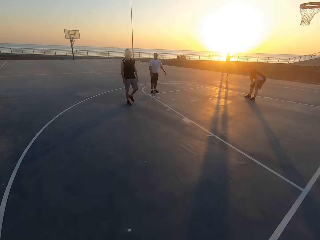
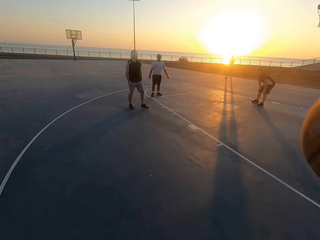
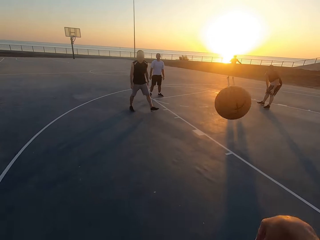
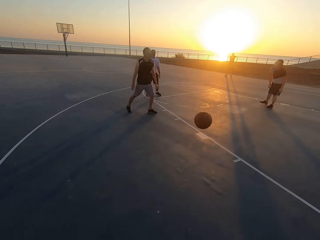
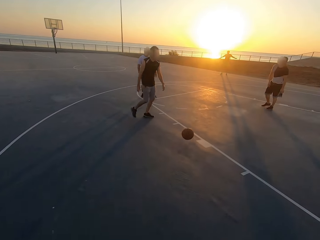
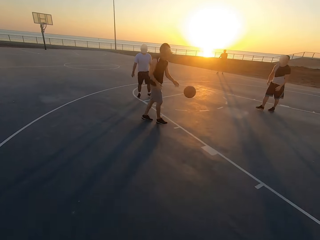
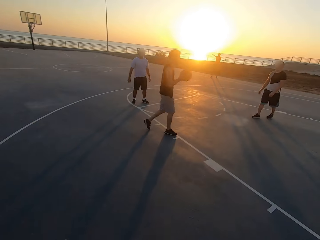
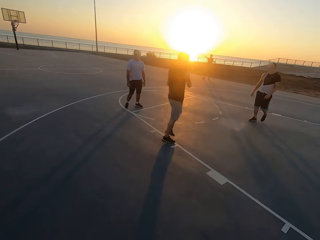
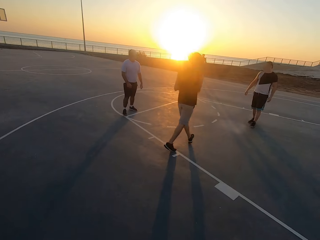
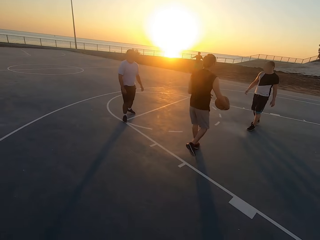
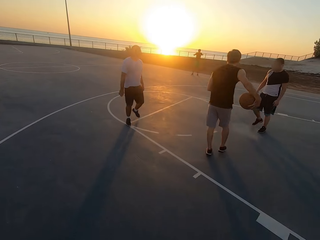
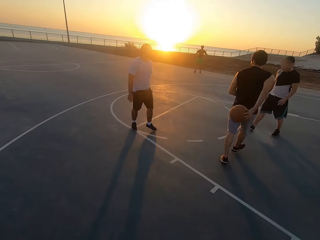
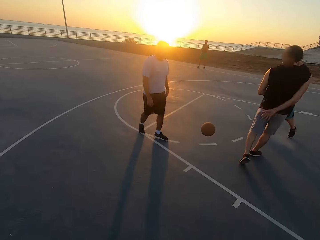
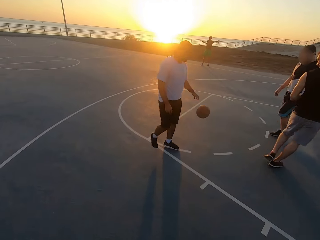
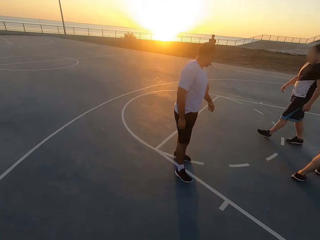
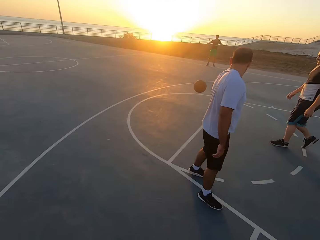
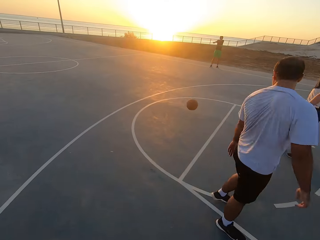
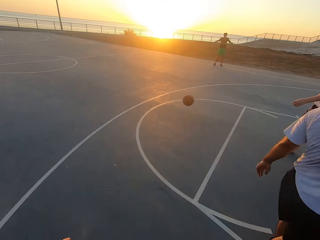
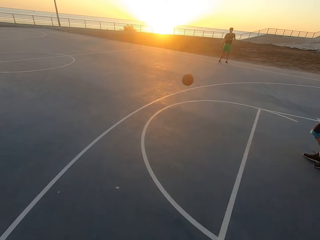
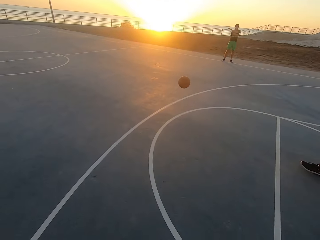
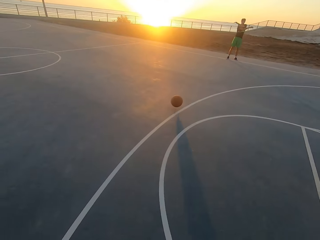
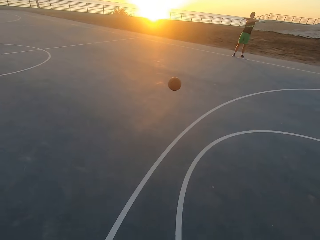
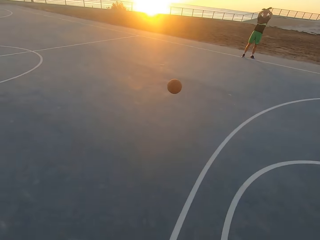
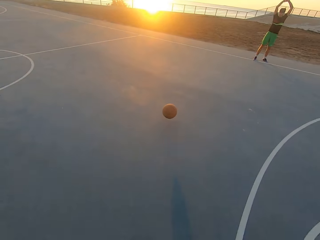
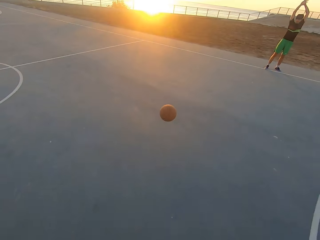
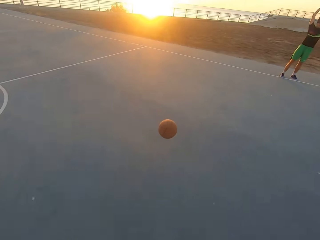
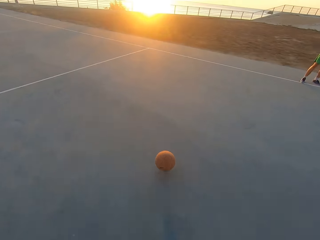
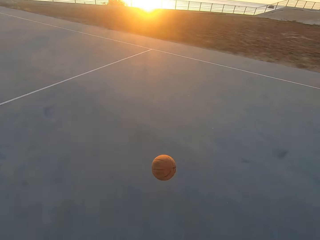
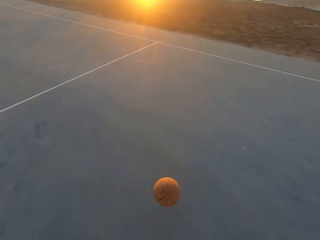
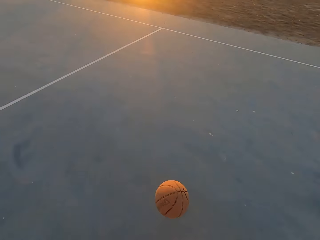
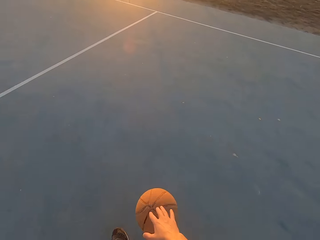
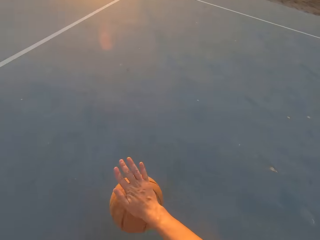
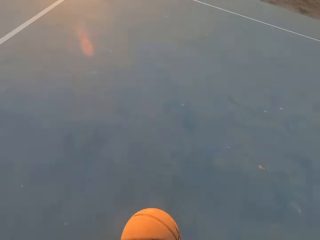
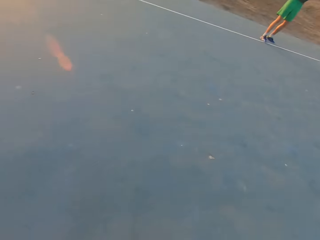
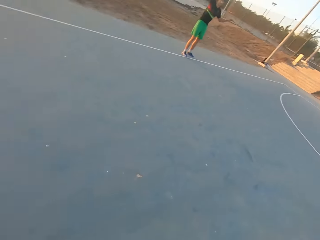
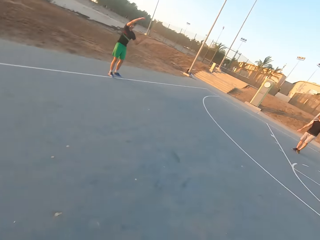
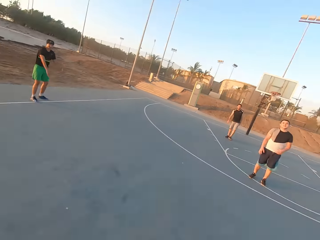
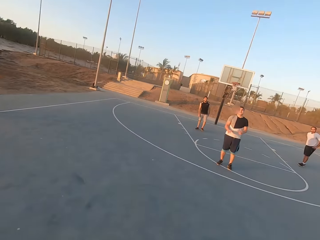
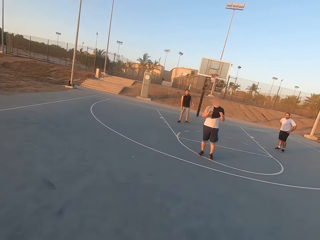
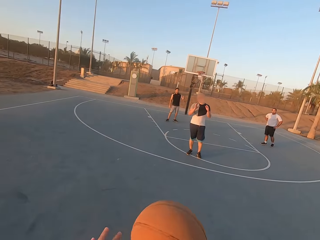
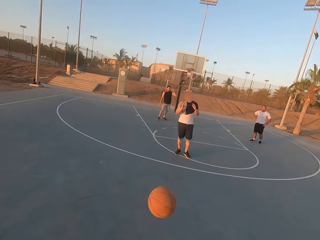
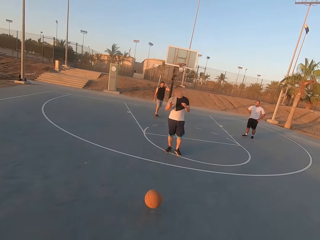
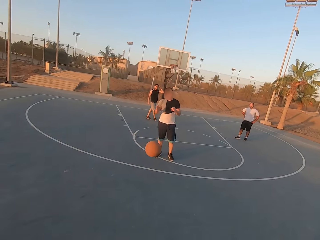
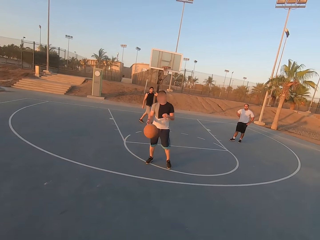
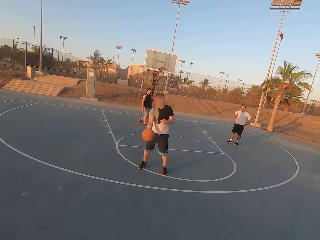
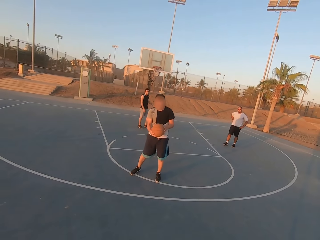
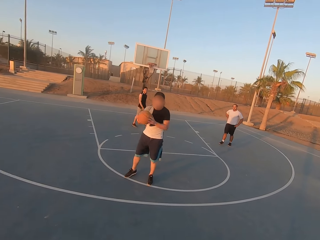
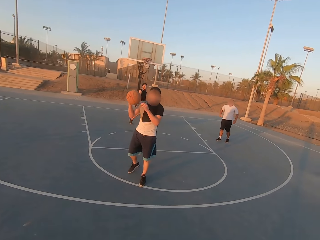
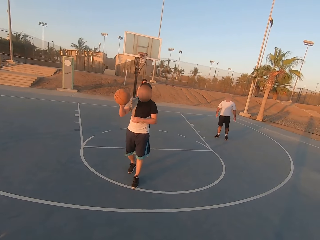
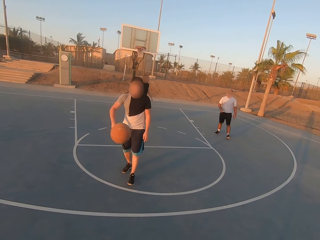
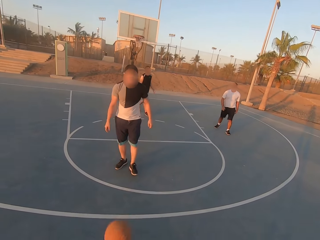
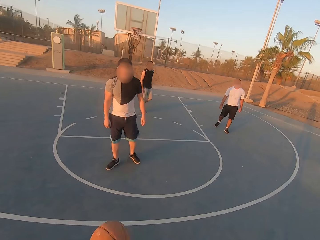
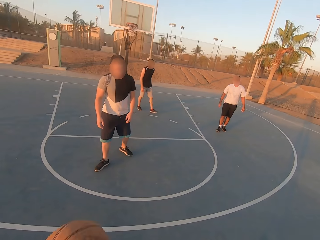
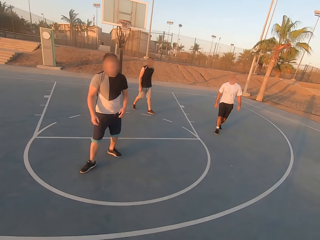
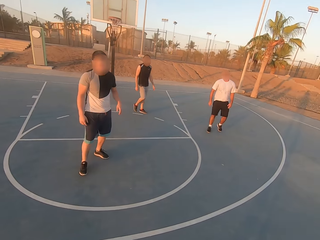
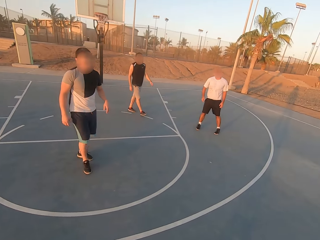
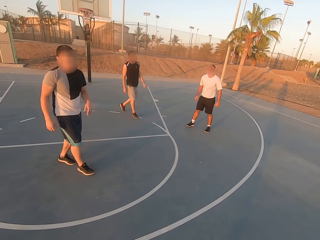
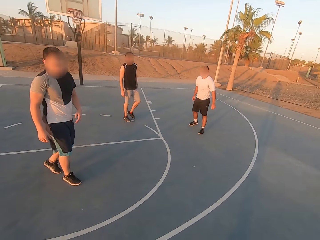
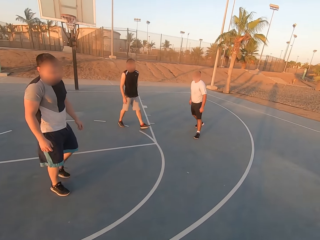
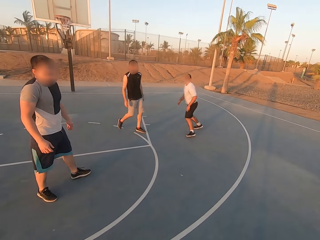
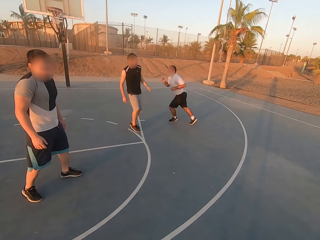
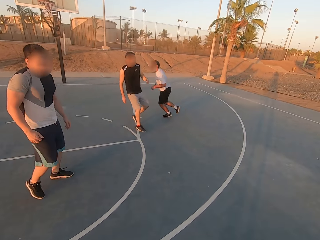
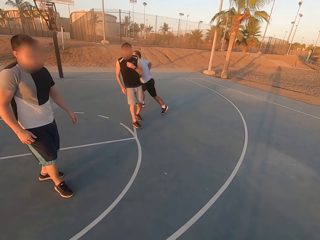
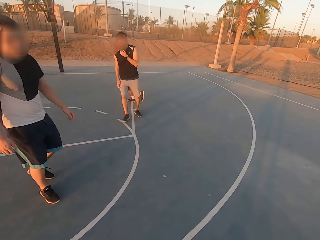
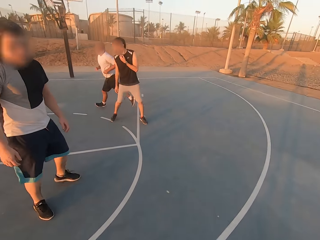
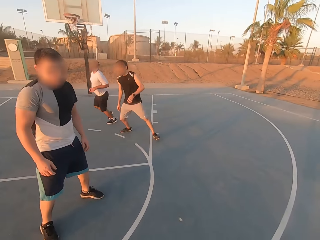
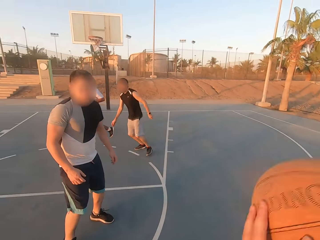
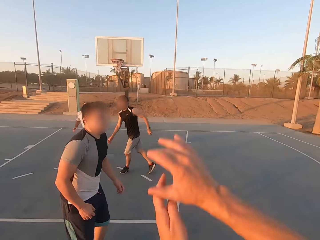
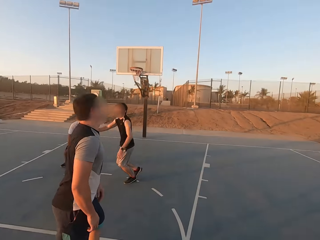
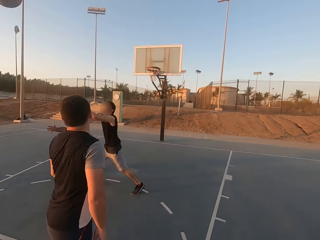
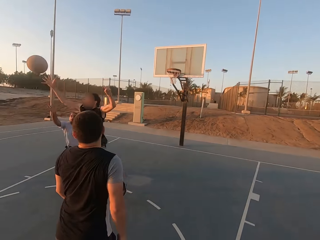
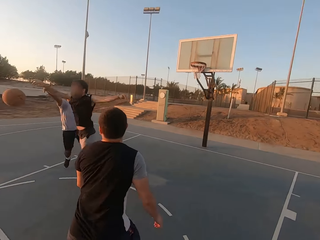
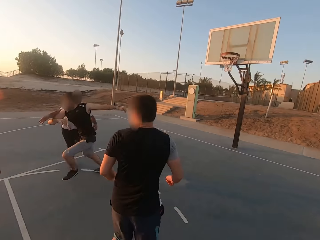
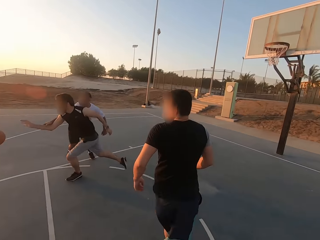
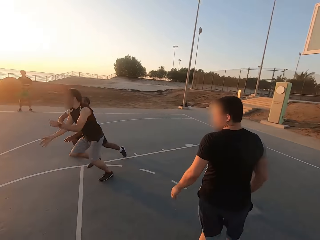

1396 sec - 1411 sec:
The camera wearer throws the ball to a man. The man picks up the ball. The man holds the ball. The man throws the ball. The camera wearer runs. They pick up the ball. They look around. They throw the ball to another man. The other man picks up the ball and throws the ball to the camera wearer. A third man runs. The first man runs. The camera wearer throws the ball. The first man taps the ball.

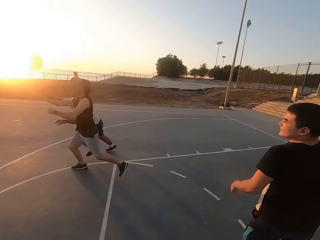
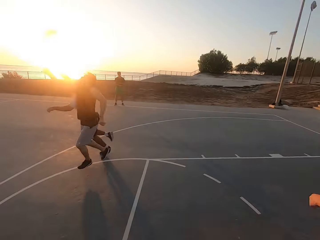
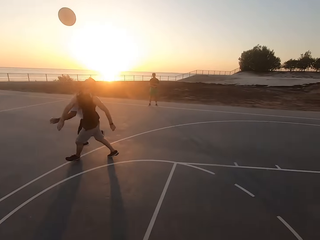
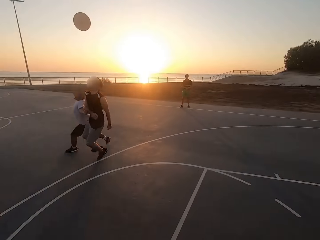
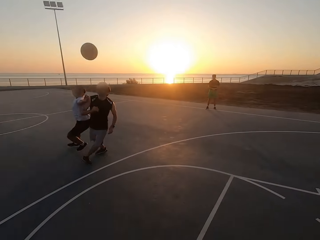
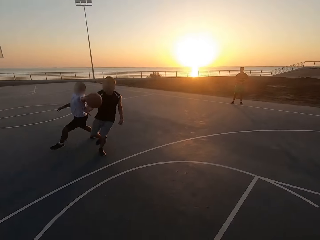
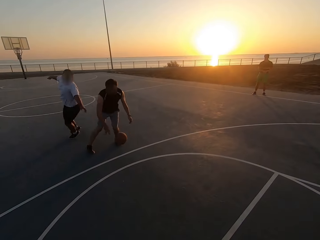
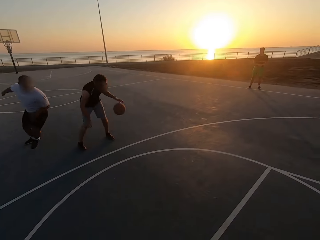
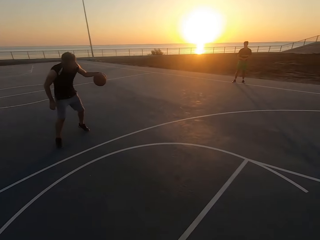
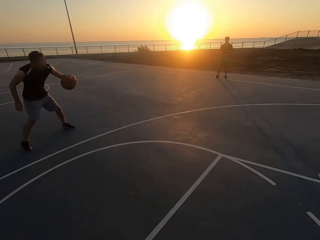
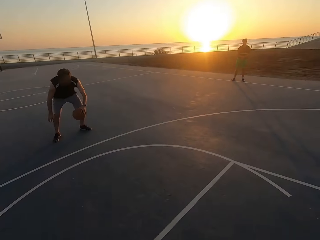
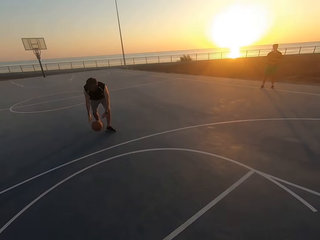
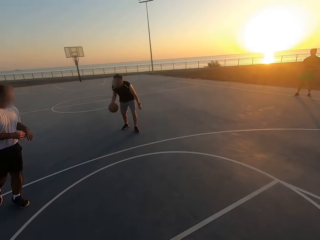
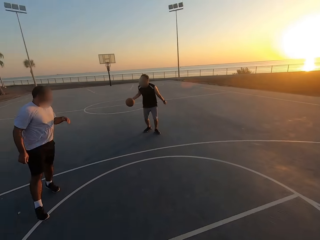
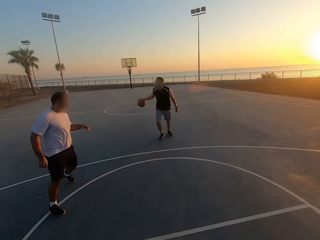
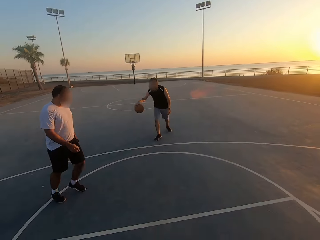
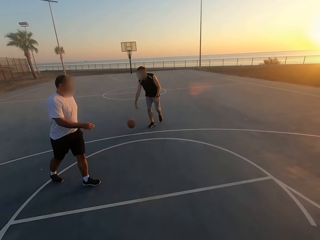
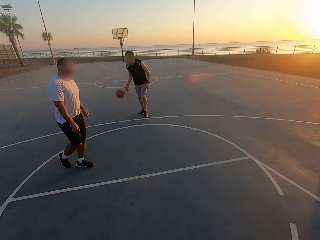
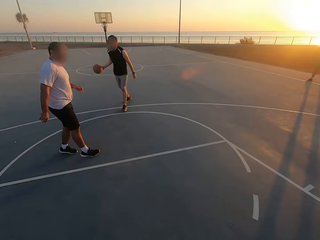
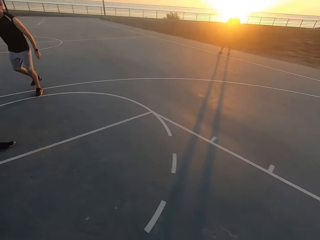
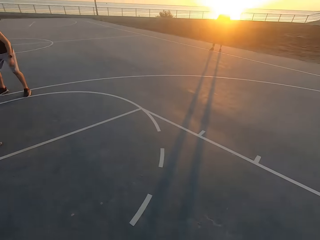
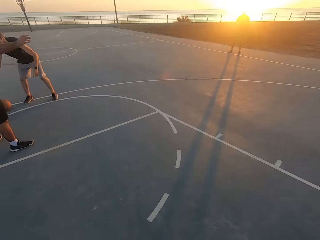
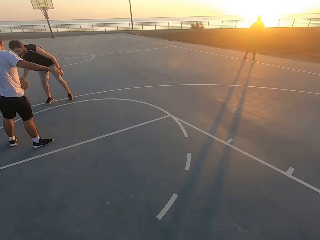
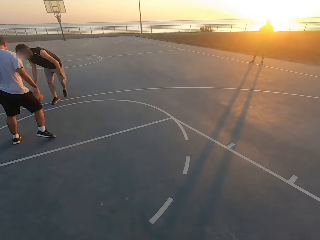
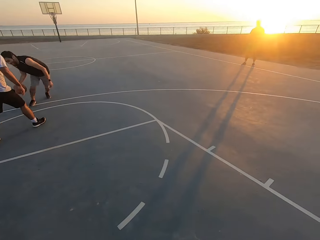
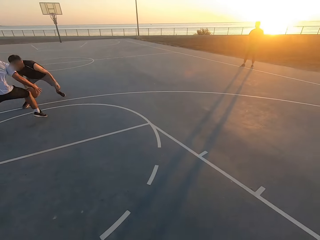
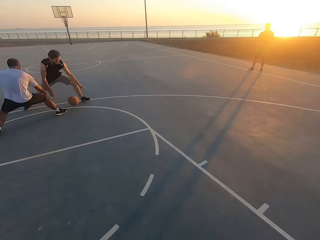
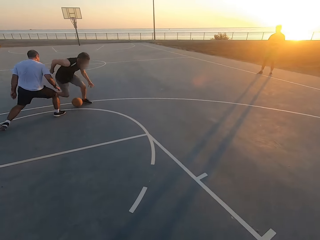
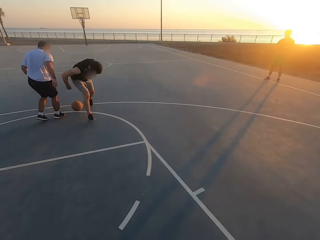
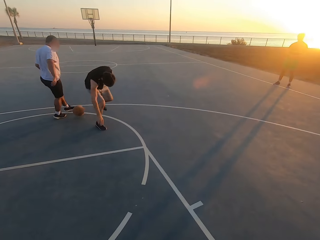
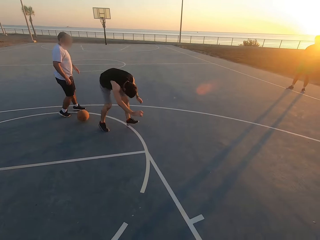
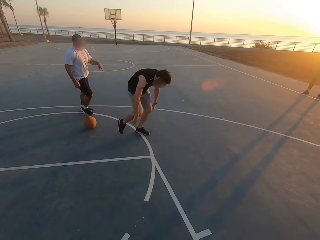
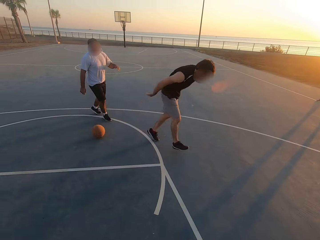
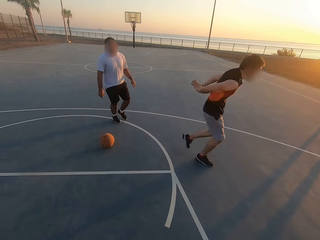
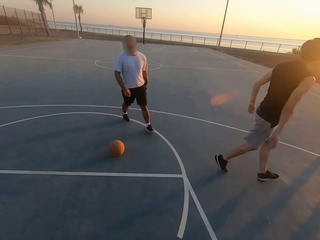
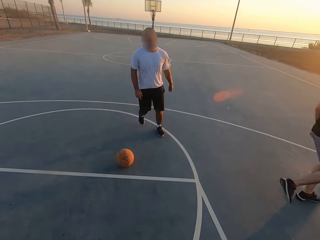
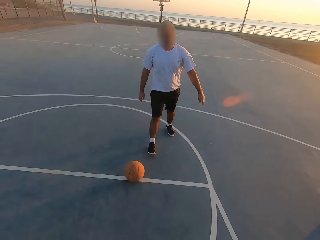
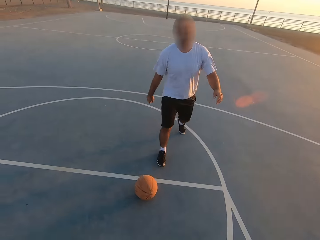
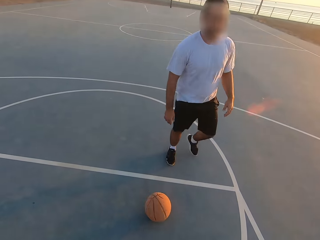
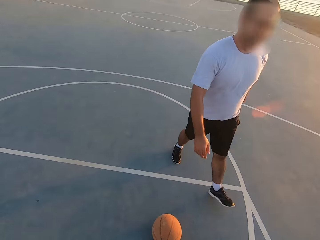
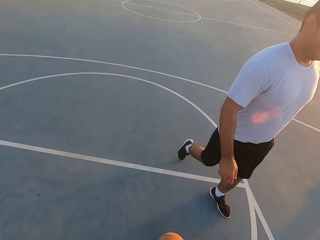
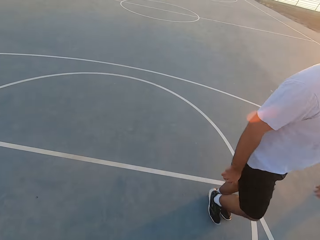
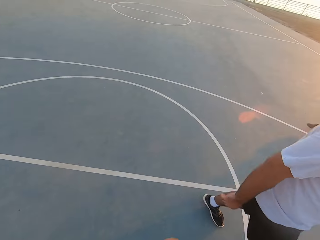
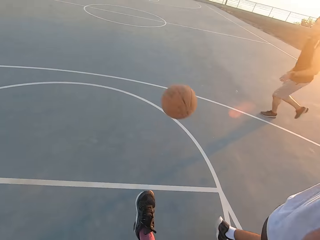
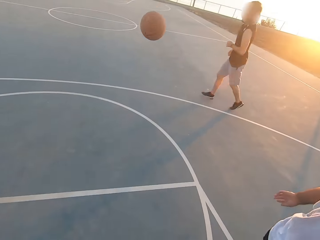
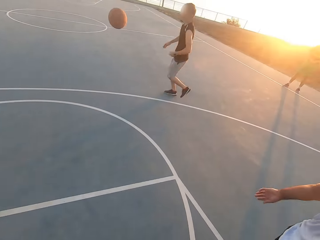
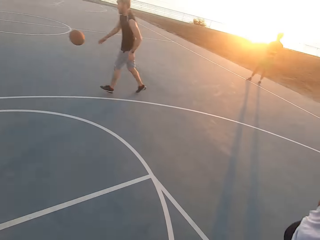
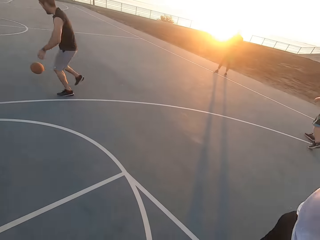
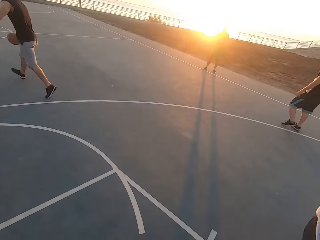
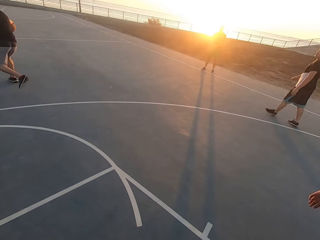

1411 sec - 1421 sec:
A man dribbles the ball. Another man shields and kicks the ball. The first man hits the ball to a man's leg. The camera wearer throws the ball. They kick the ball.
